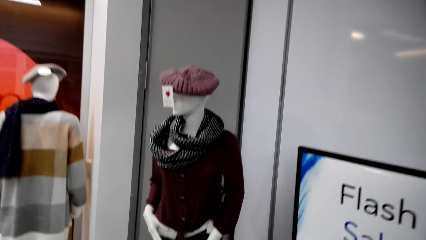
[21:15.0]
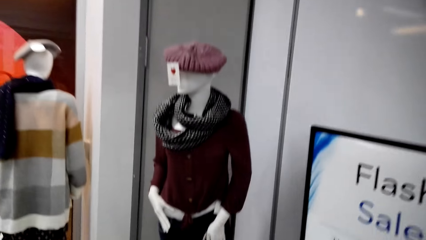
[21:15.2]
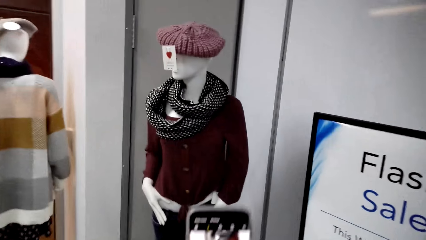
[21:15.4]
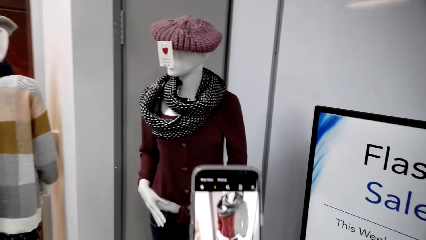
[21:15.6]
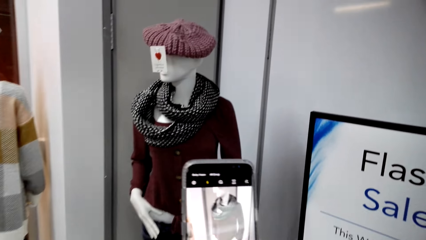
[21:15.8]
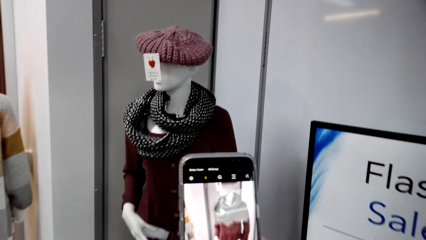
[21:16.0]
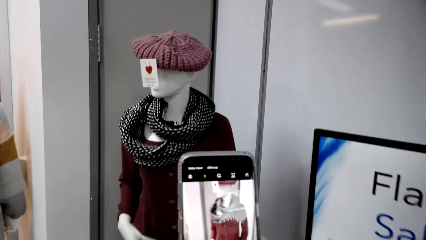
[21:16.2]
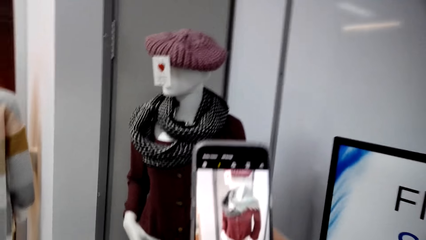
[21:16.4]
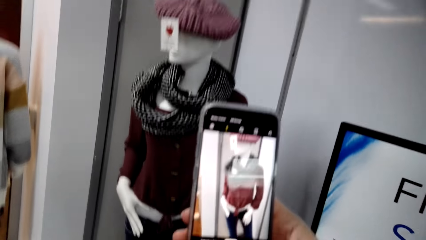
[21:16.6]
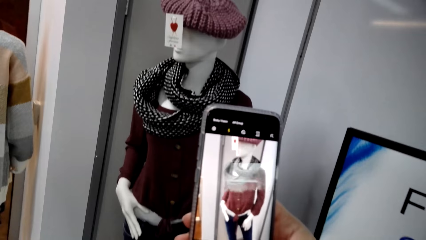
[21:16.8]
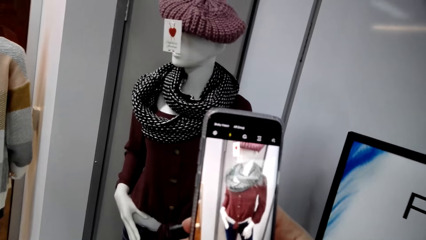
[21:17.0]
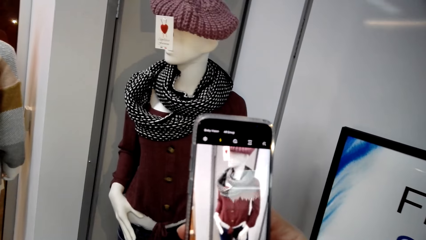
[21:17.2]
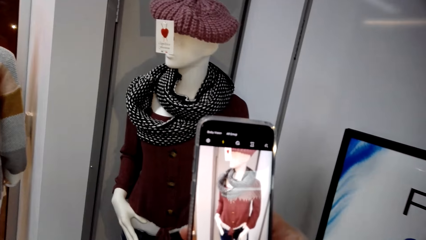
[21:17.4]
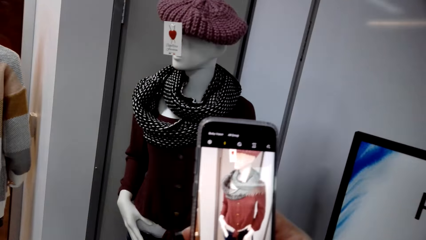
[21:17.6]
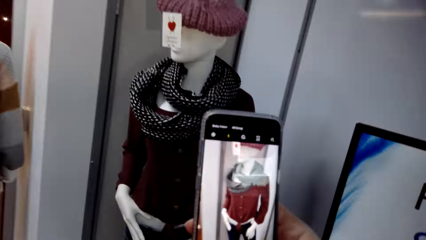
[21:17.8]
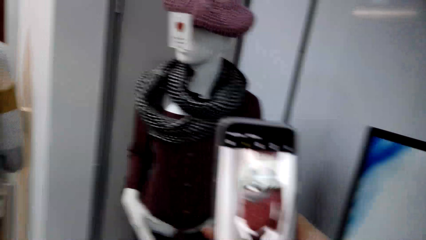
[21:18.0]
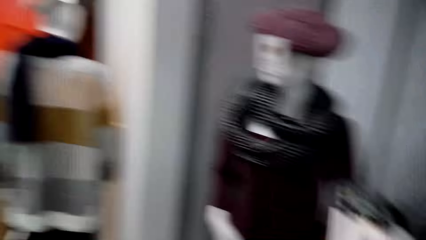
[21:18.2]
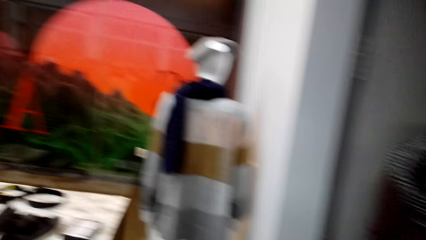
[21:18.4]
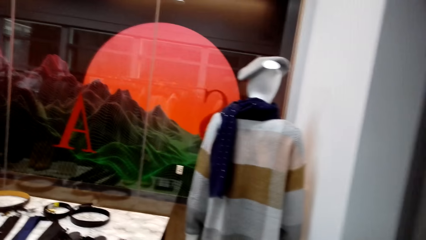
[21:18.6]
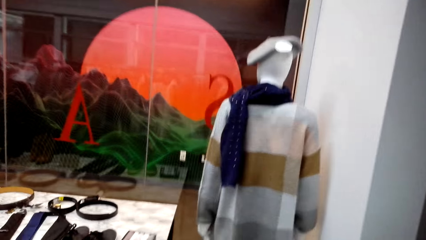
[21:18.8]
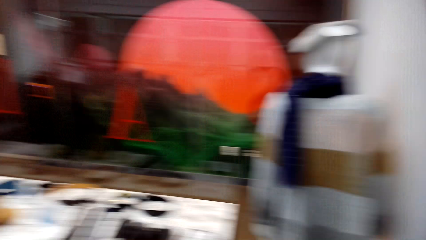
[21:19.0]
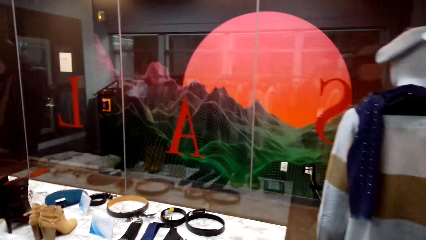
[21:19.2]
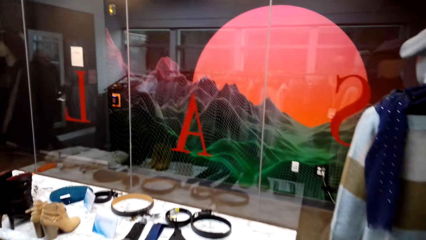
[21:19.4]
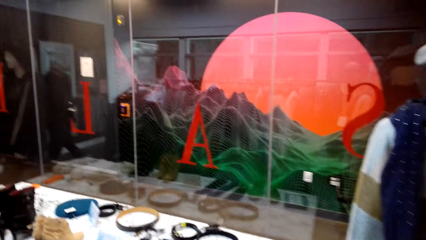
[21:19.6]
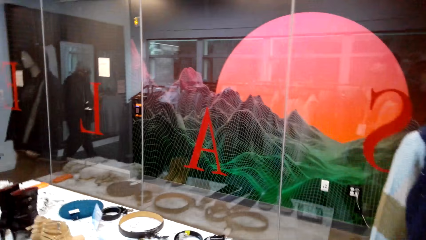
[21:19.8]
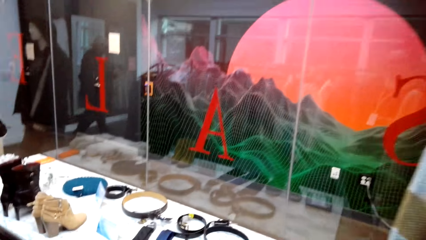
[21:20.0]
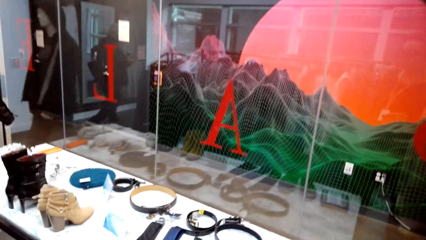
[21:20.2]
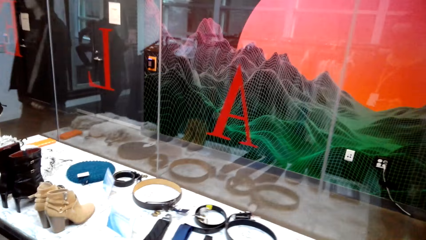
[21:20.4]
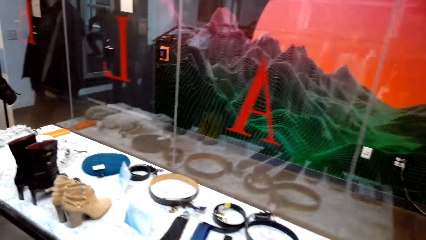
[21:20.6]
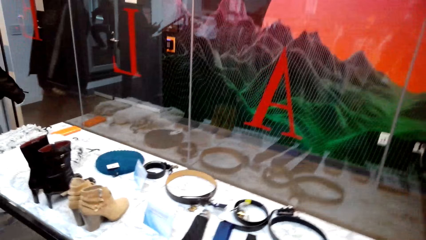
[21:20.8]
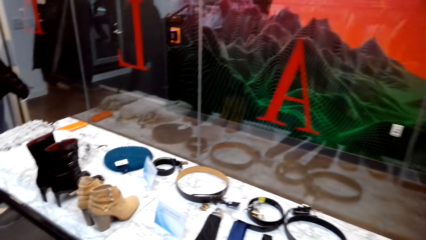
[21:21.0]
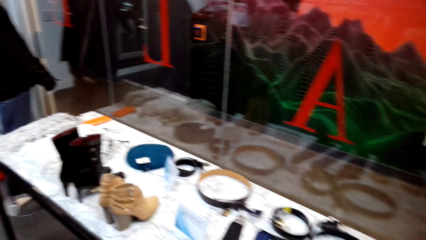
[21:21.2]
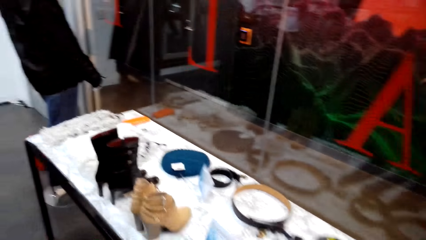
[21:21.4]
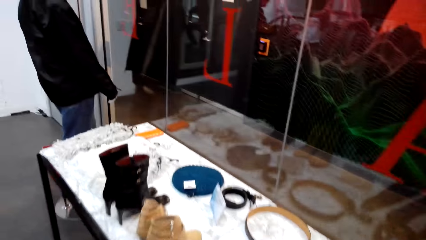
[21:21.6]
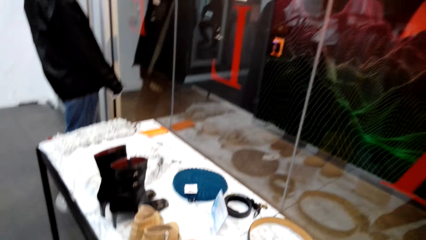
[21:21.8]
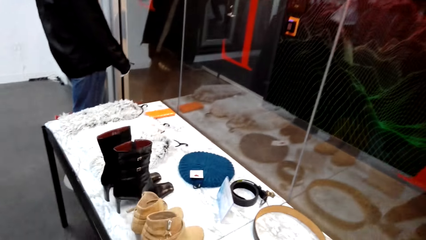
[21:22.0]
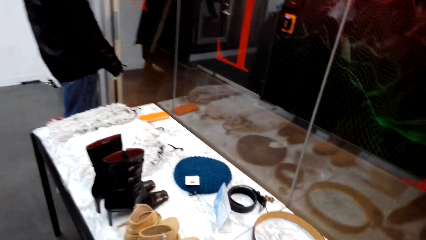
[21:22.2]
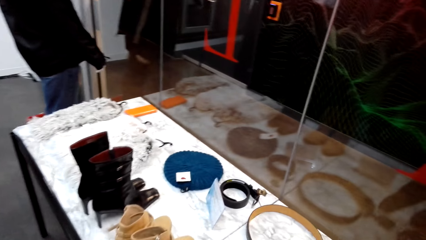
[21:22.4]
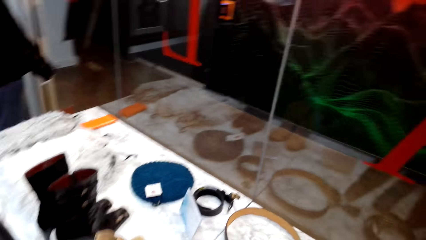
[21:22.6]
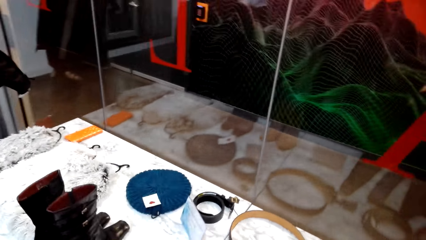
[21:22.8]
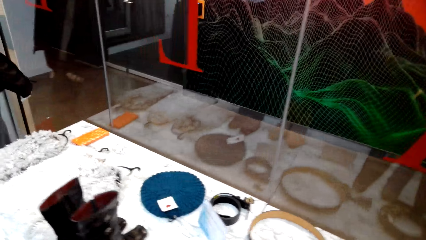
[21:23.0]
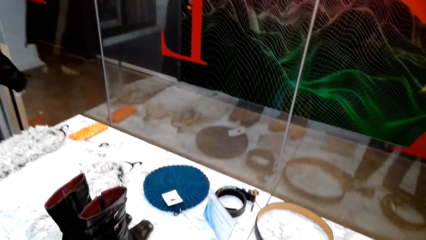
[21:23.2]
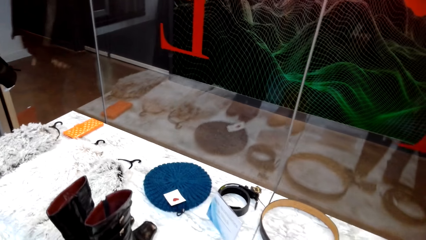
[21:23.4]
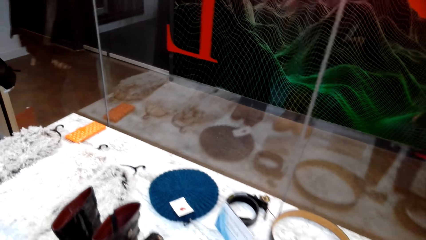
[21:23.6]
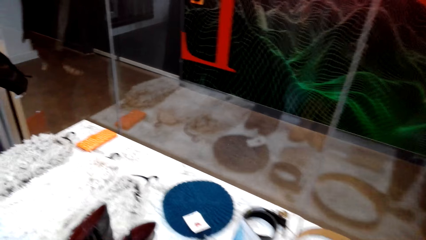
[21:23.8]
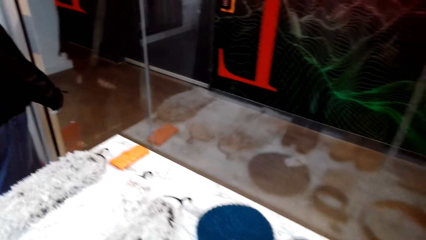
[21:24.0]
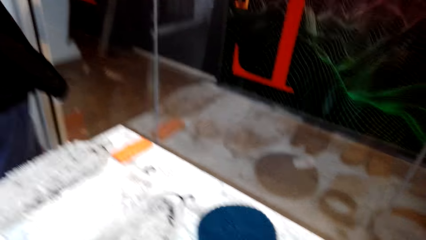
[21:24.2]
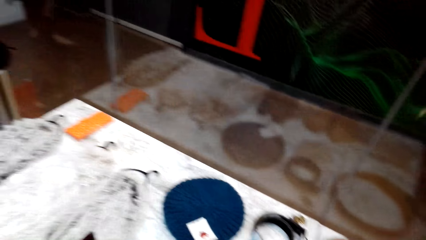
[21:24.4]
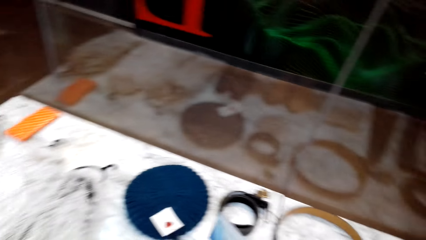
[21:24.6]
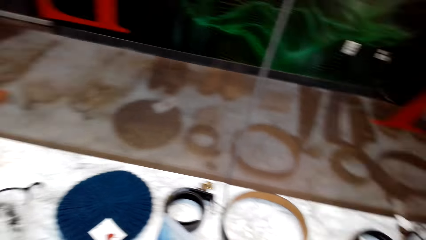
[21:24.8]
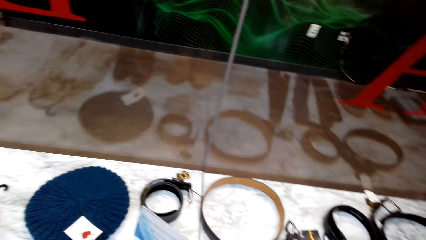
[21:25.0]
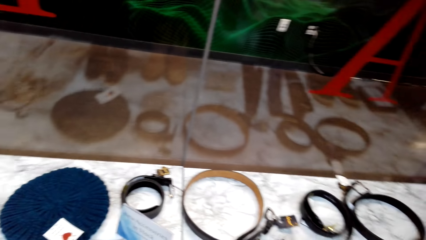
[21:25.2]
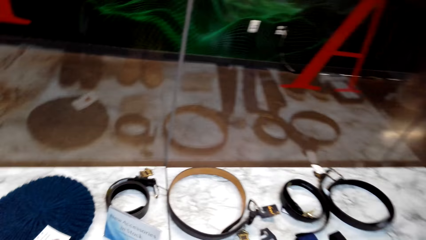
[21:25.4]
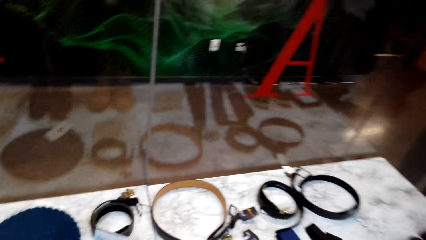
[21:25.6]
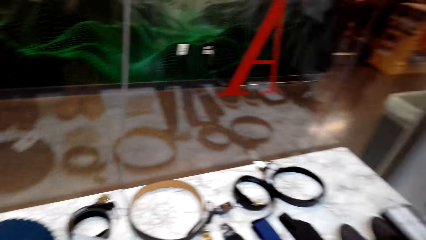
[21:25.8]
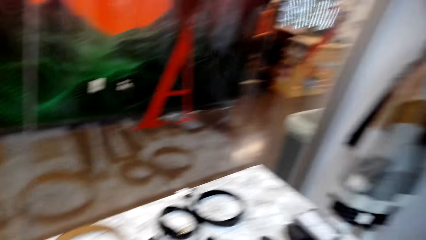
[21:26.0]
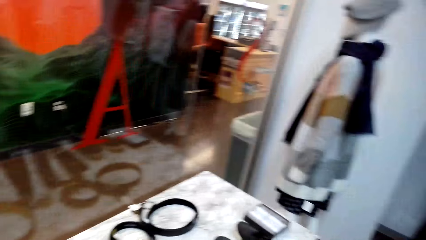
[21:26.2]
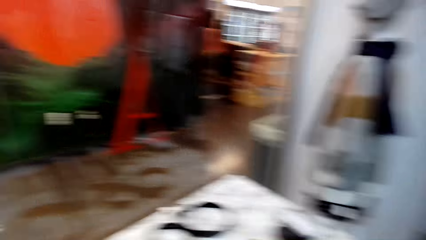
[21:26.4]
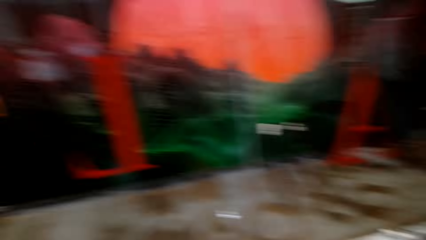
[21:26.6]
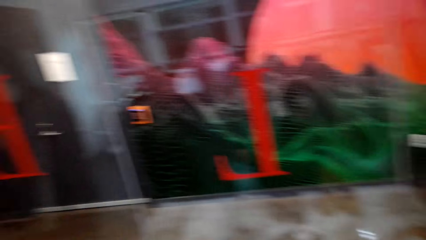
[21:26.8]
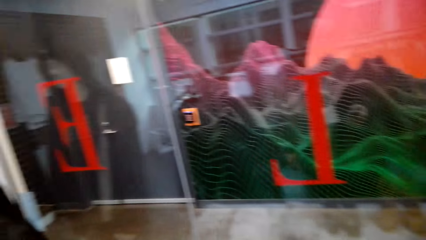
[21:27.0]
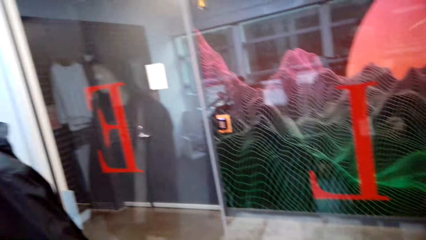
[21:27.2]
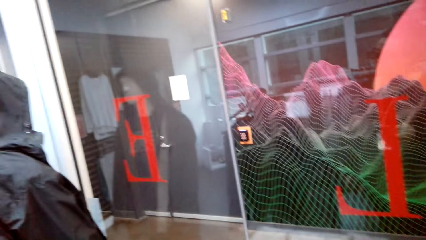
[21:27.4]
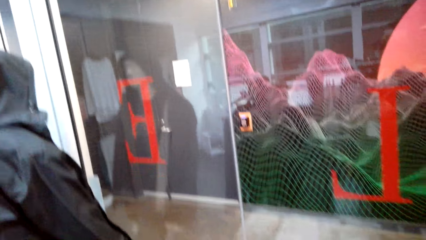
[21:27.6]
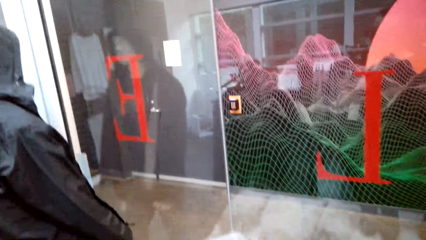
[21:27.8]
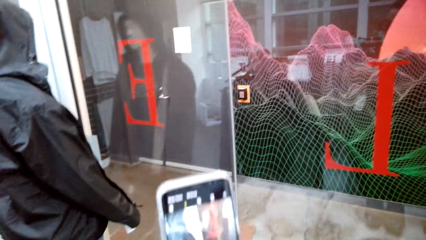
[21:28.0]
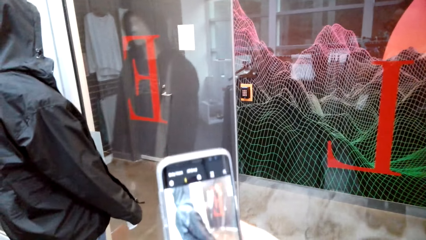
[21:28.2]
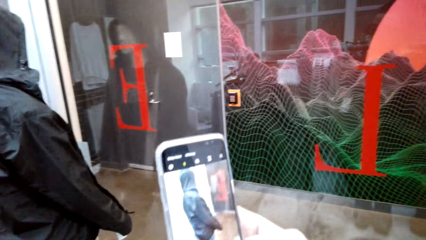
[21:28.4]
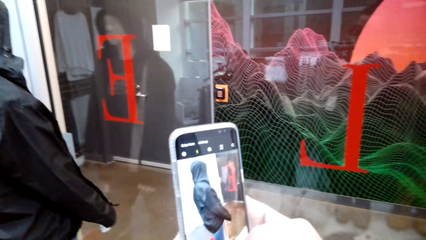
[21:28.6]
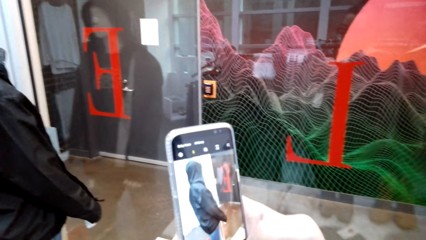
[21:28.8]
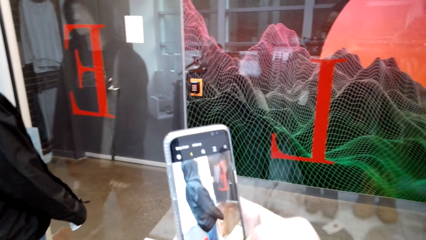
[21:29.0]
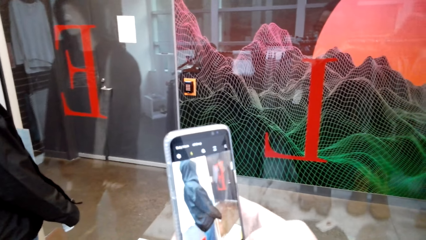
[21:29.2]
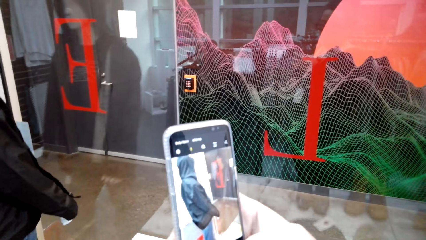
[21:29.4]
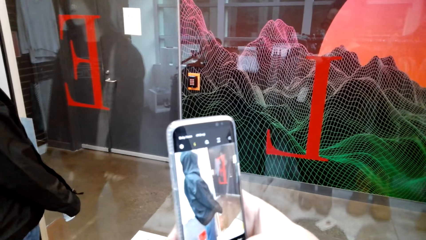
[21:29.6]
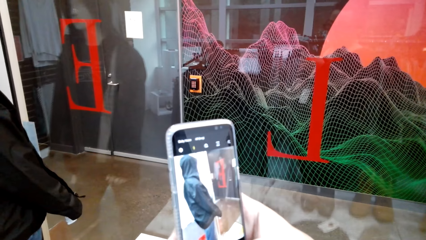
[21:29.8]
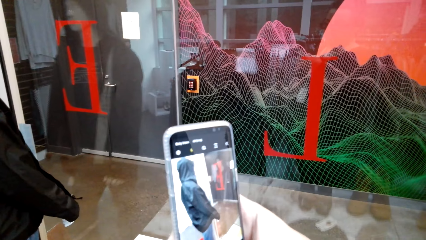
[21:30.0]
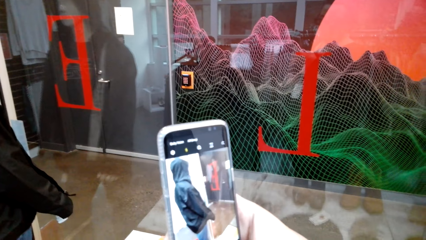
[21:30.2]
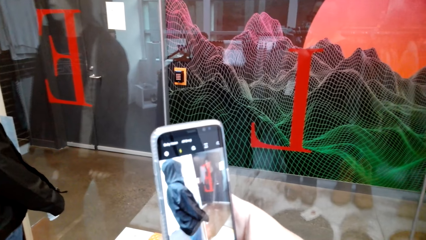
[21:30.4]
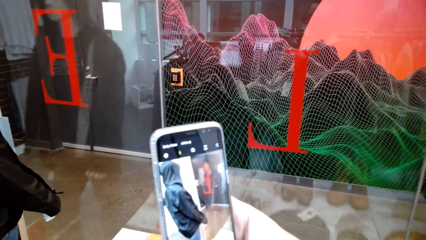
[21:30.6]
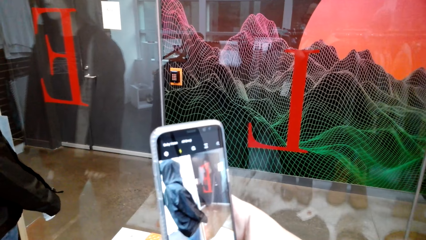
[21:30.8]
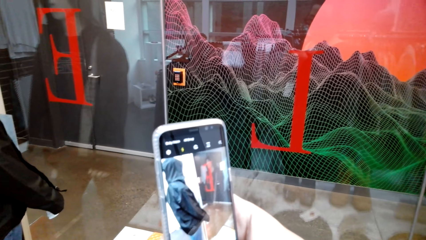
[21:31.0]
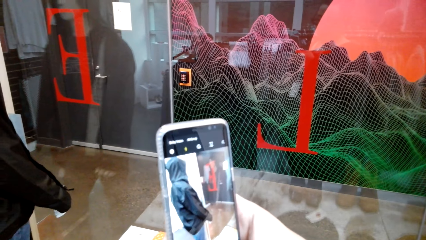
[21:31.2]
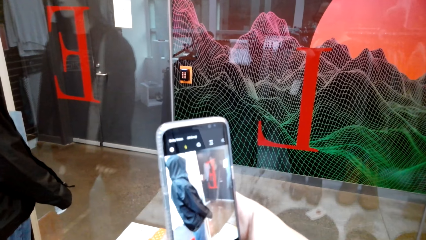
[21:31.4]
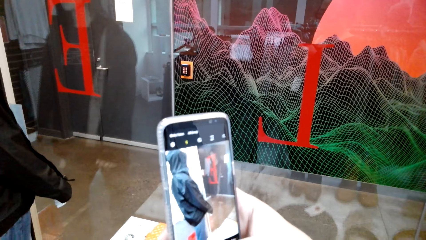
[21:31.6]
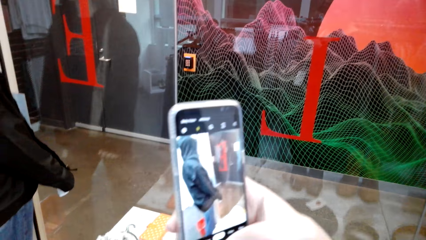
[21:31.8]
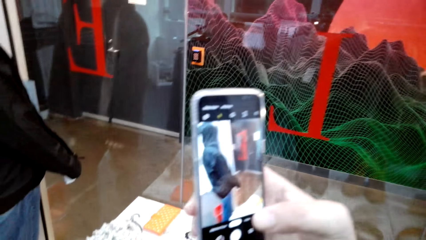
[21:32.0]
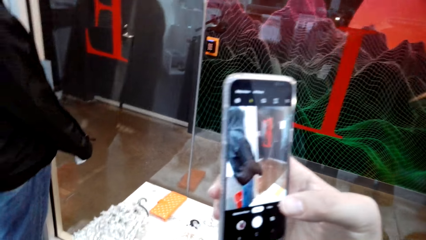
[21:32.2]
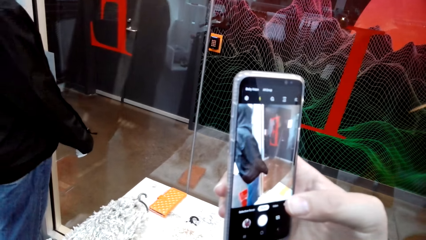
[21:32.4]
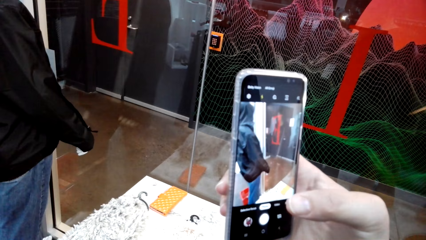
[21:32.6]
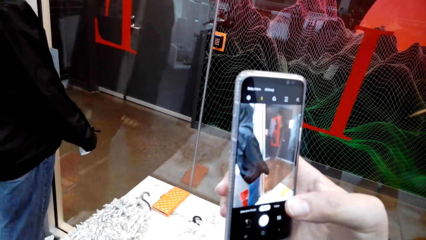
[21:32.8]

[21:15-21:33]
The camera wearer holds a phone in the clothing store. They take a pic of the hat. They walk around in the clothing store. They hold the phone in the clothing store. They take a pic of the jacket.
